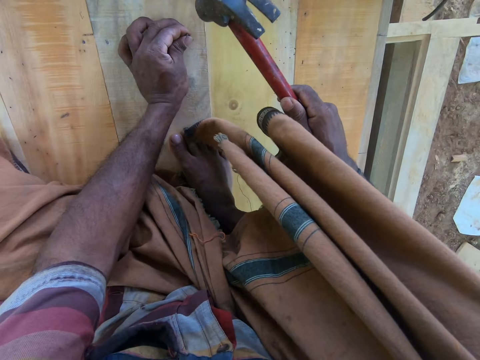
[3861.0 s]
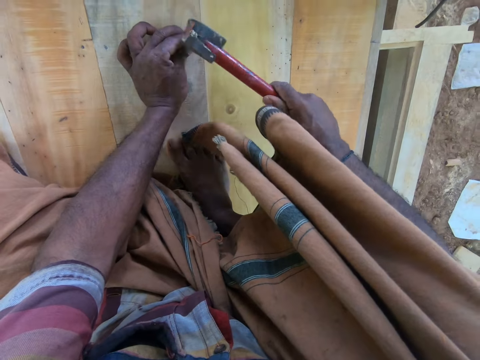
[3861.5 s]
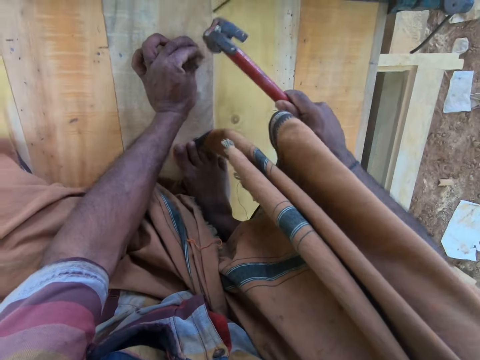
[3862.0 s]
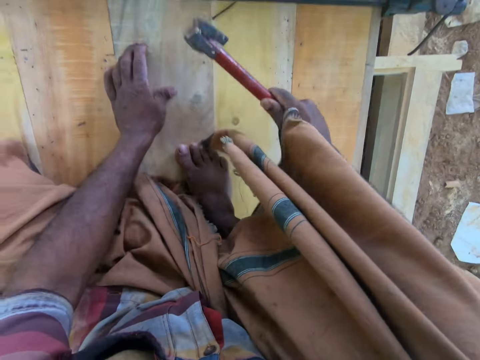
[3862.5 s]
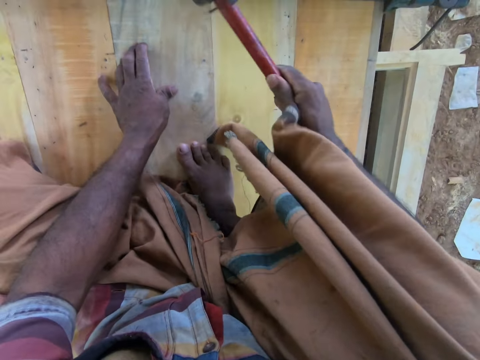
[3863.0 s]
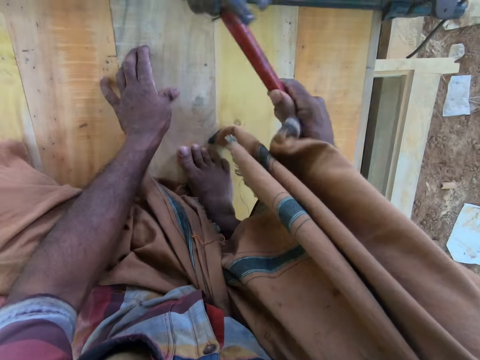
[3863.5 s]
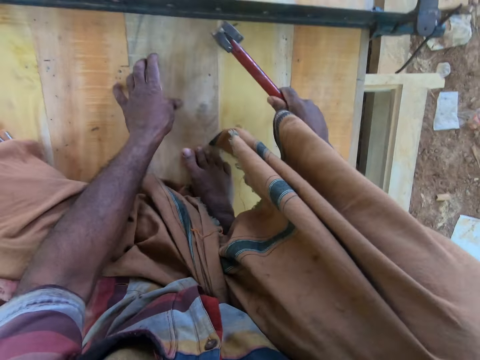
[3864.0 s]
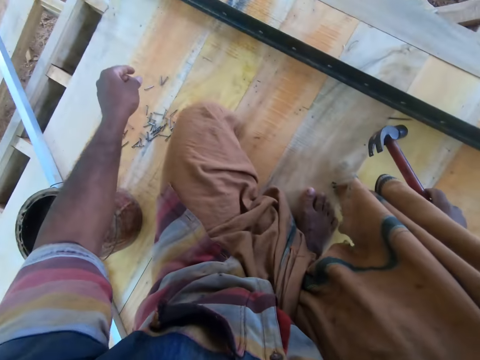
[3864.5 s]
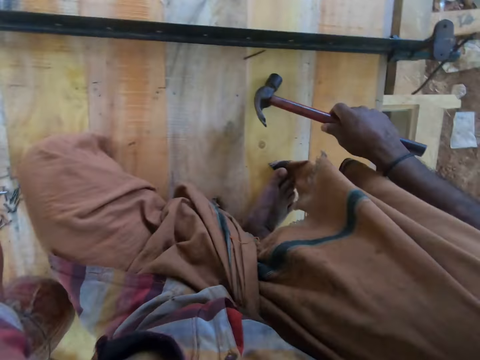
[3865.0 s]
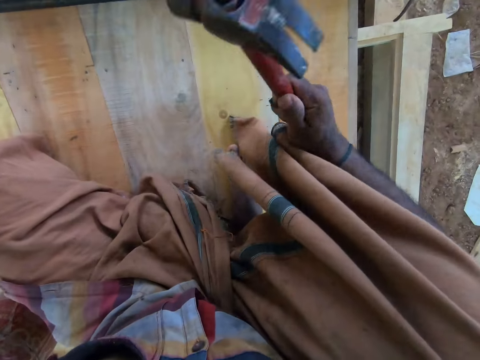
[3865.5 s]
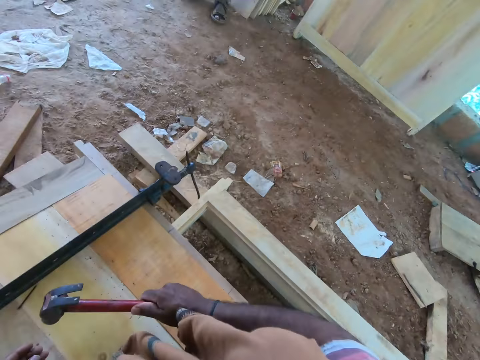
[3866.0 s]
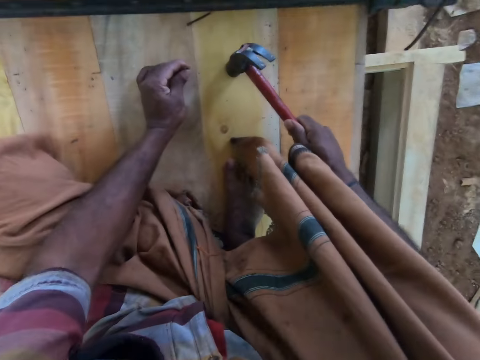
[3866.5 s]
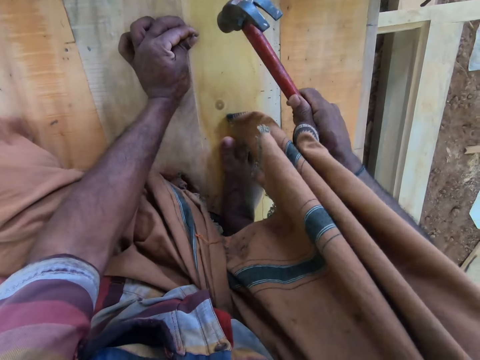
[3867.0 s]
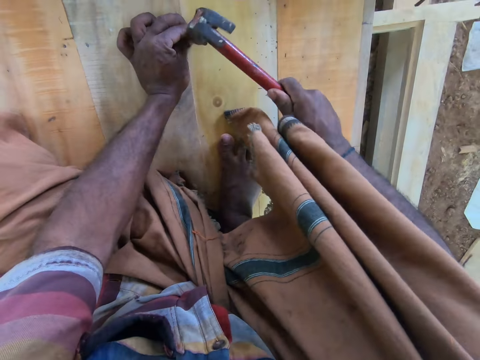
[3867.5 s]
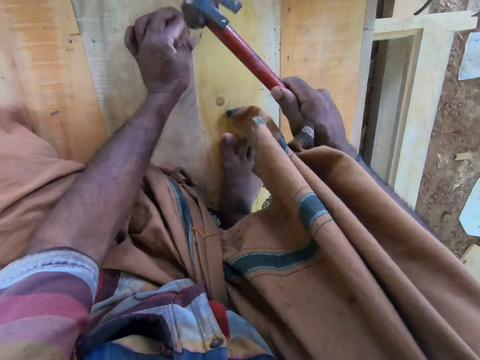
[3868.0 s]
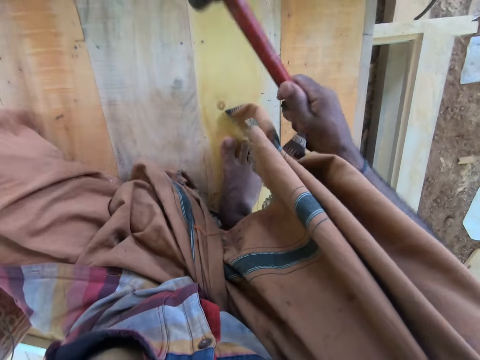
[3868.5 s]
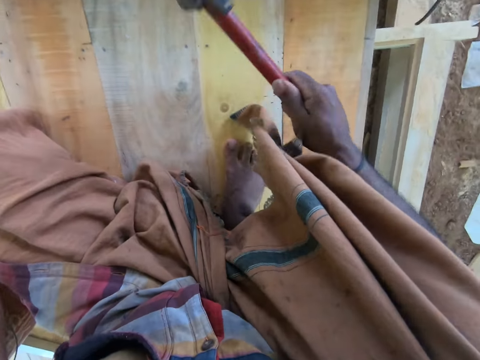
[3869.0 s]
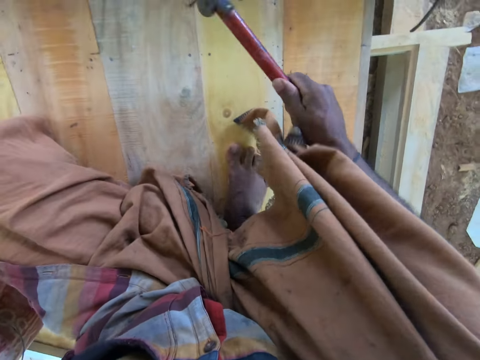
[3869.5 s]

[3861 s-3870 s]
The camera wearer hits the nail on the wood with the hammer in his right hand. He picks a nail from the wood with his left hand. He hits the nail on the wood with the hammer in his right hand.

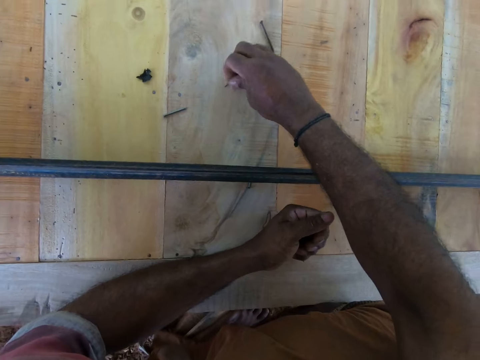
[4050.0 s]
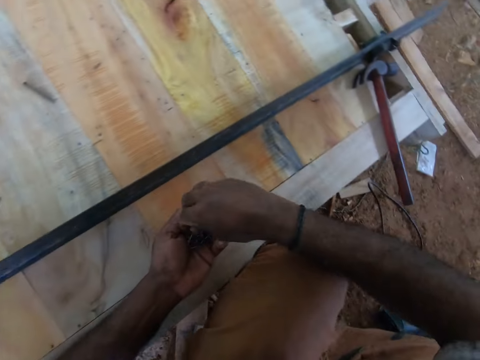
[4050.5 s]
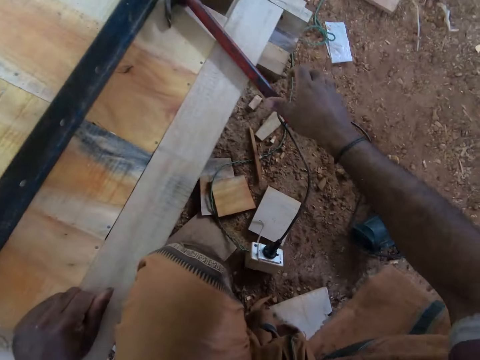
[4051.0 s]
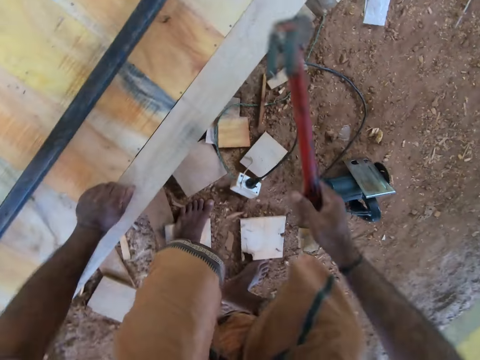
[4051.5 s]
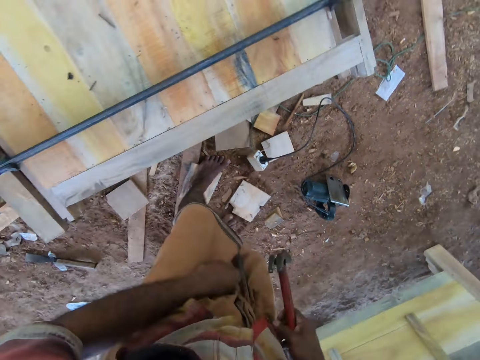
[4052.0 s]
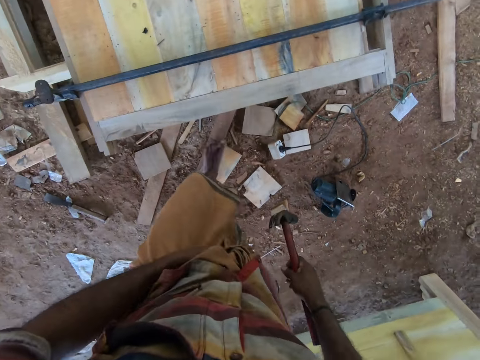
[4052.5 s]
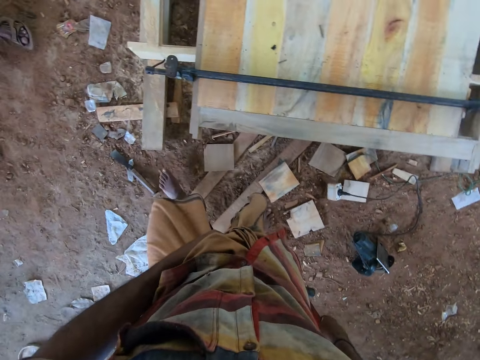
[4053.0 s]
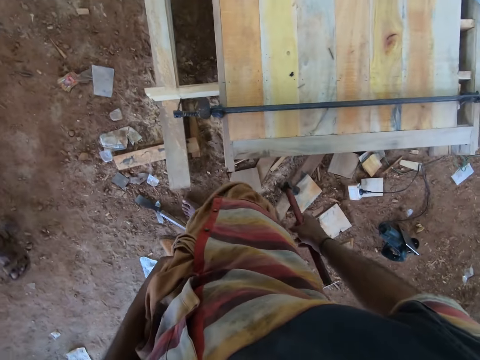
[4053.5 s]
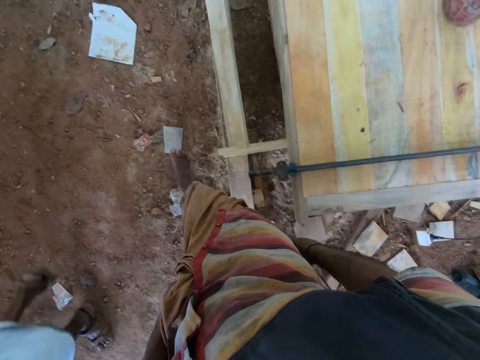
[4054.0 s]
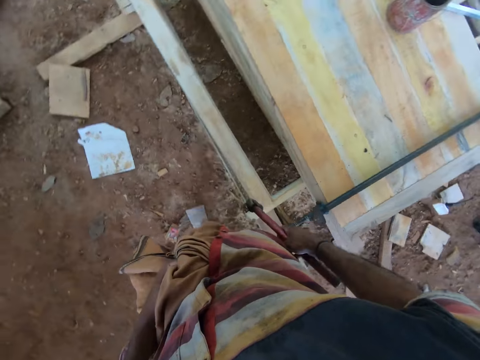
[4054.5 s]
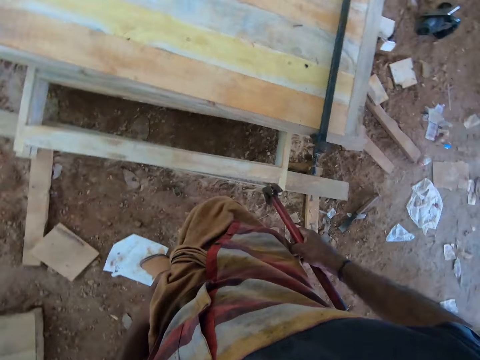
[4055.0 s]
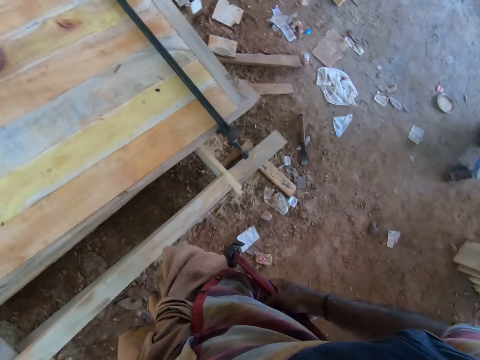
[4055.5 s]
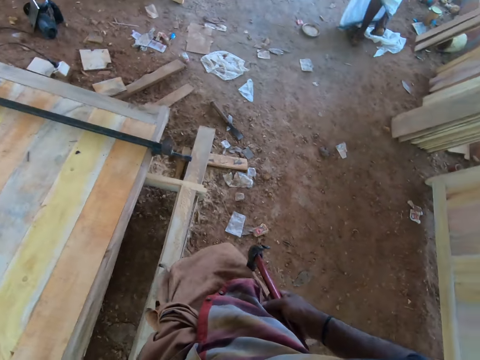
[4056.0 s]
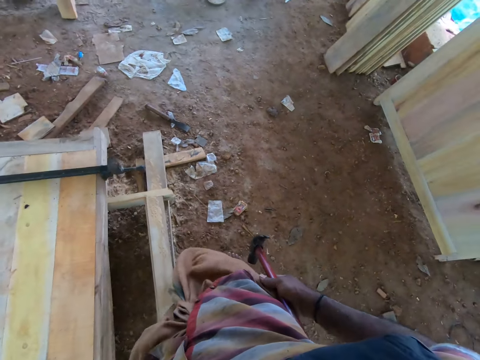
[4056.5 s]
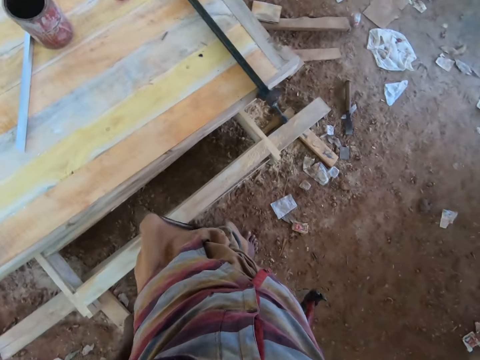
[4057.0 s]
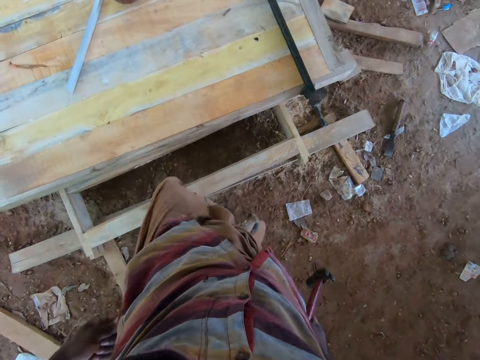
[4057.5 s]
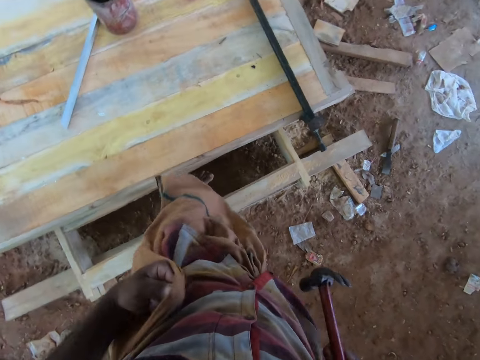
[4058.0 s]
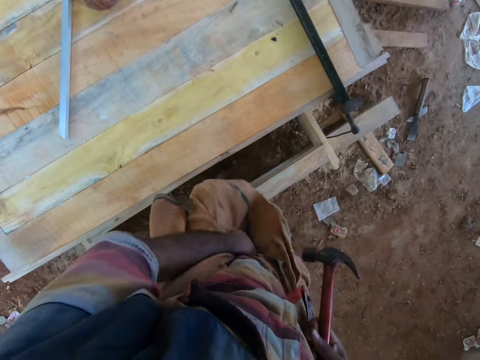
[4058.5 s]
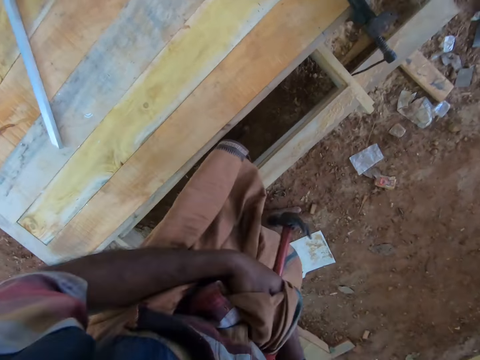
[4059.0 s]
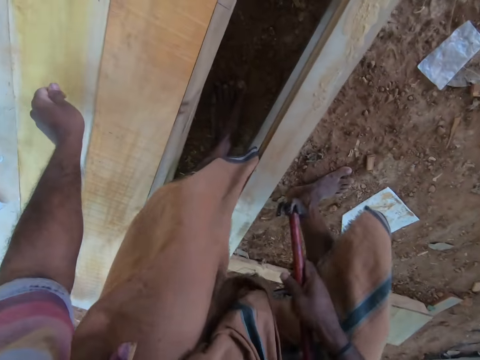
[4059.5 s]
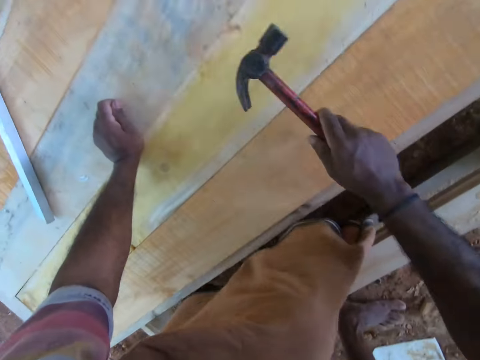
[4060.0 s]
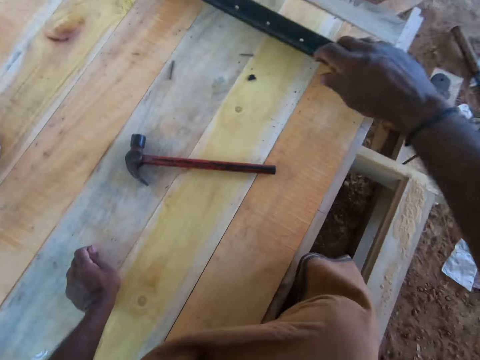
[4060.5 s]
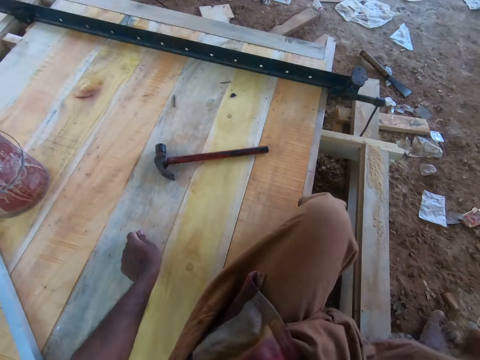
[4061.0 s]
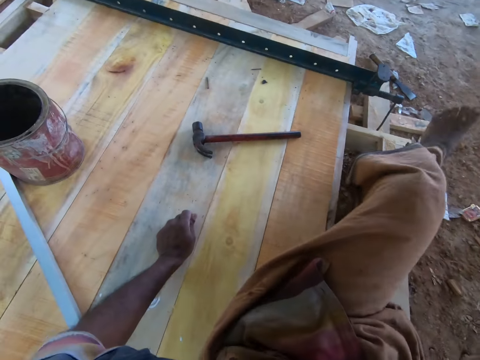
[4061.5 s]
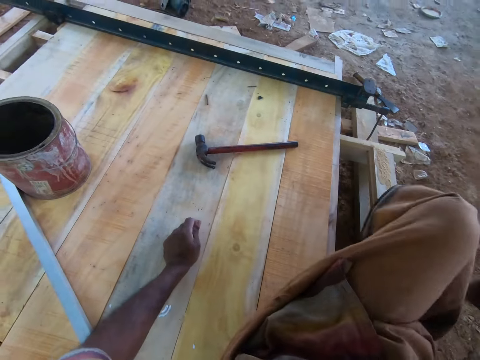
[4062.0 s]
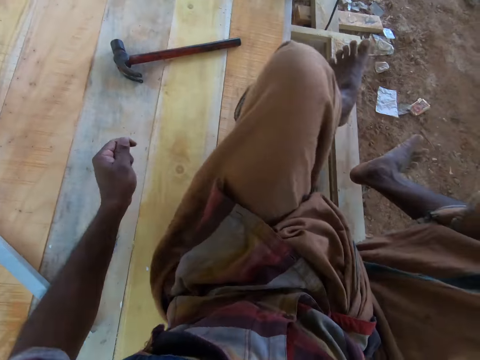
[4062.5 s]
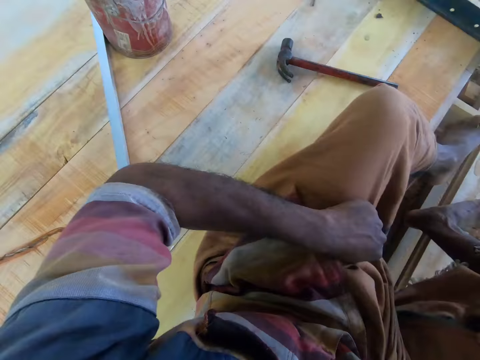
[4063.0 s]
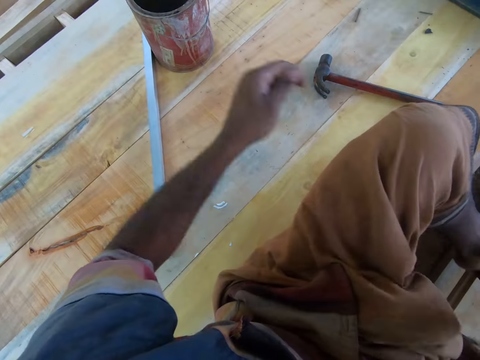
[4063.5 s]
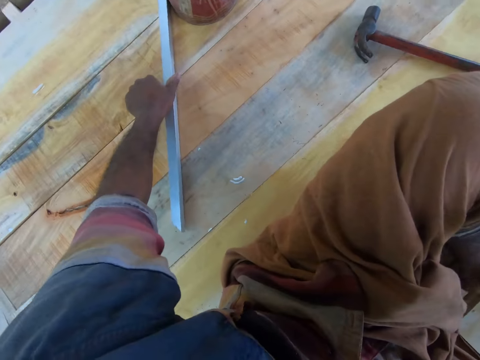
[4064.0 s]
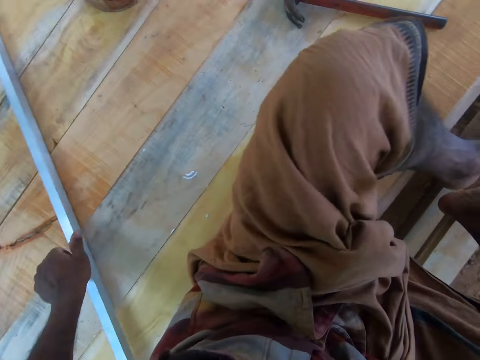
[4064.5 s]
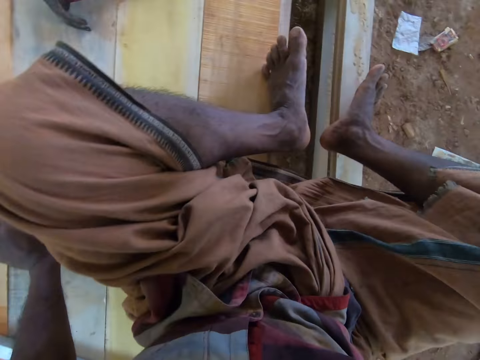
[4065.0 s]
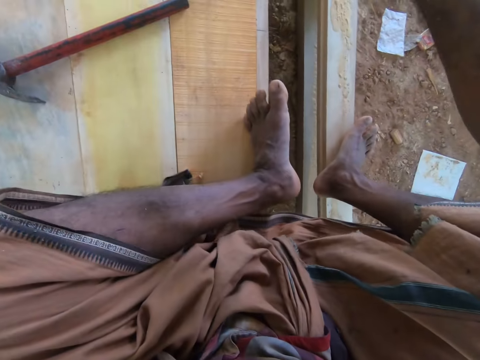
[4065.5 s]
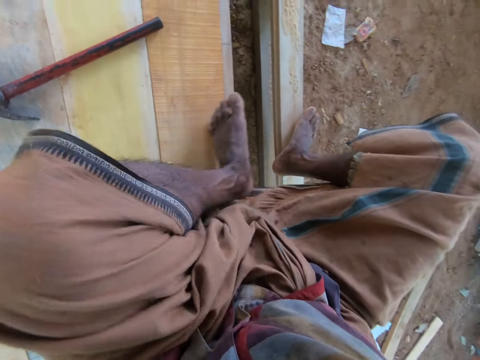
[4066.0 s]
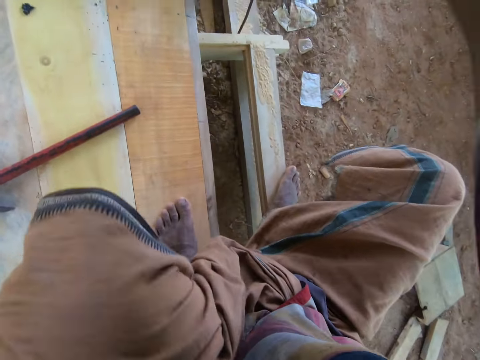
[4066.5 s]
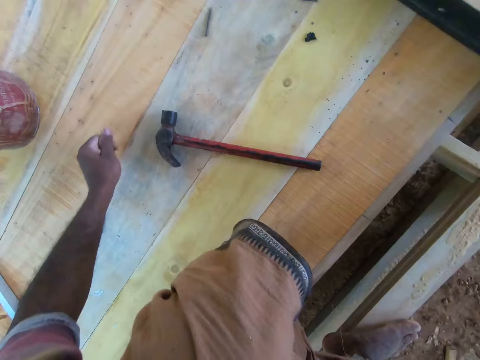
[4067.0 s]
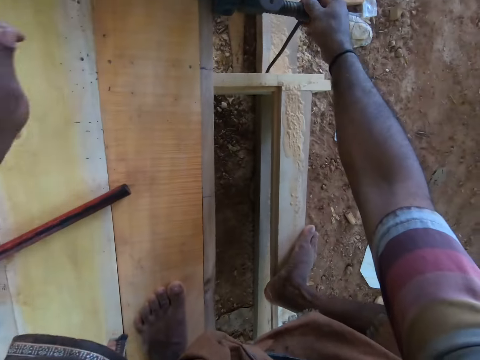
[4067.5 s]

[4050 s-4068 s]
The camera wearer picks a nail from the wood with his right hand. He passes the nail from his right hand to his left hand. He picks the hammer from the wood with his right hand. He adjusts his cloth with both hands. He places his left hand on the wood. He holds the wood with his hands. He drops the hammer on the wood with his right hand. He sits on the wood. He adjusts his cloth. He moves a cable trunking on the wood with his left hand. He touches the ruler on the table. He moves both legs.
